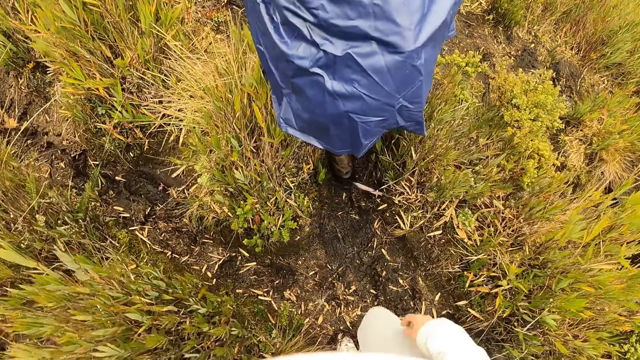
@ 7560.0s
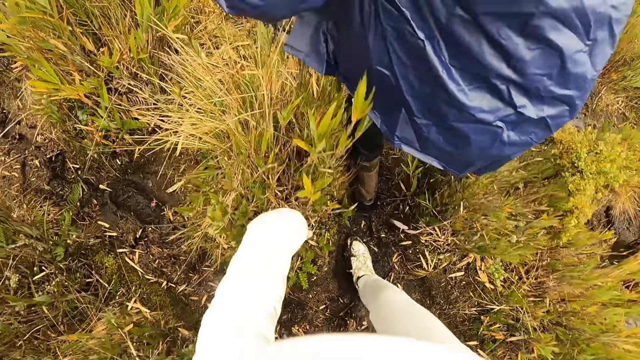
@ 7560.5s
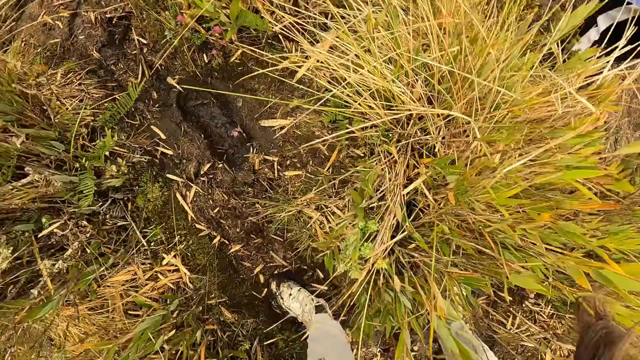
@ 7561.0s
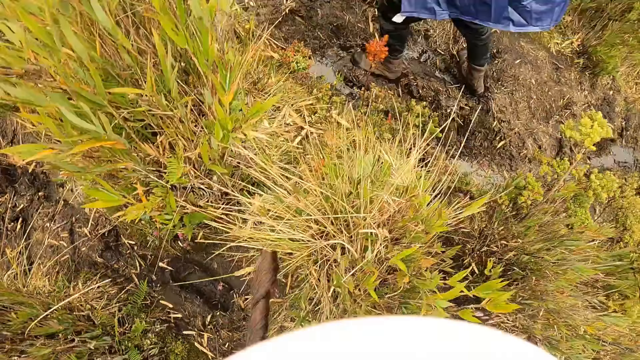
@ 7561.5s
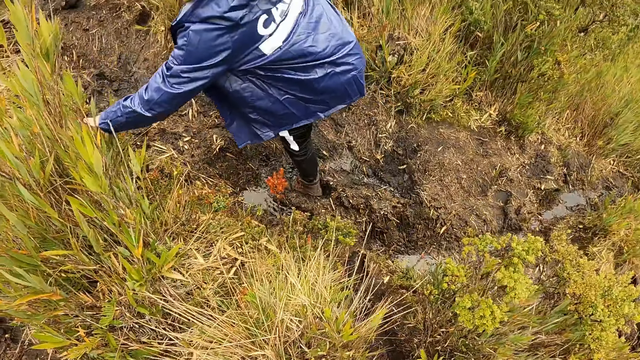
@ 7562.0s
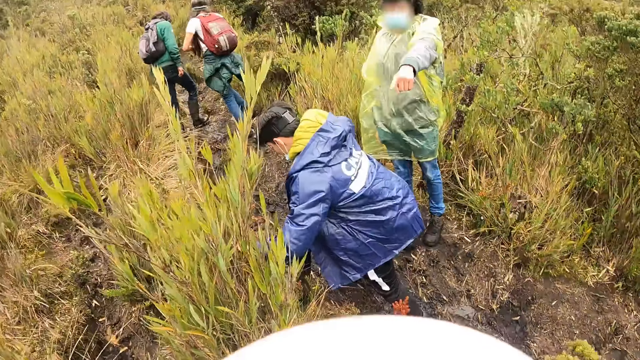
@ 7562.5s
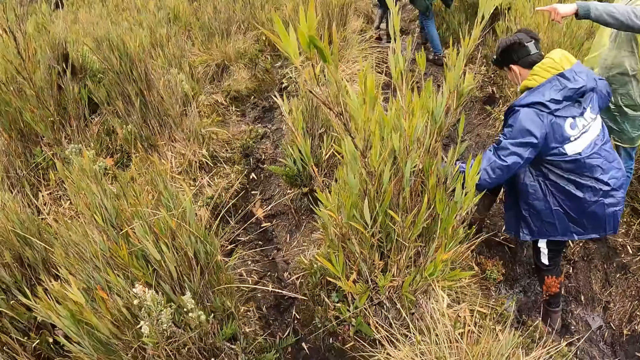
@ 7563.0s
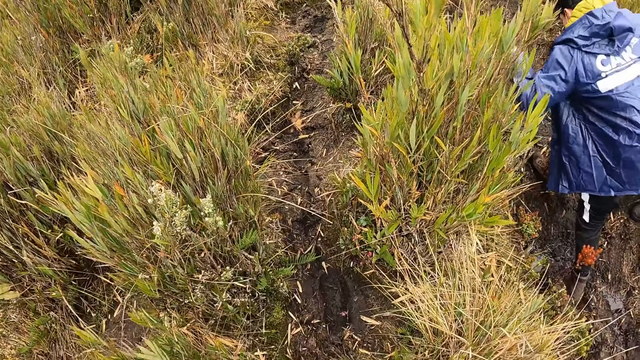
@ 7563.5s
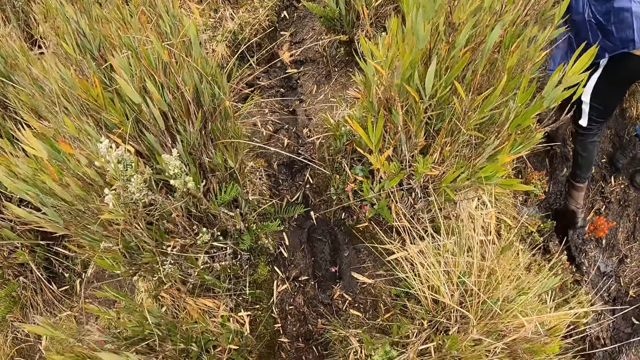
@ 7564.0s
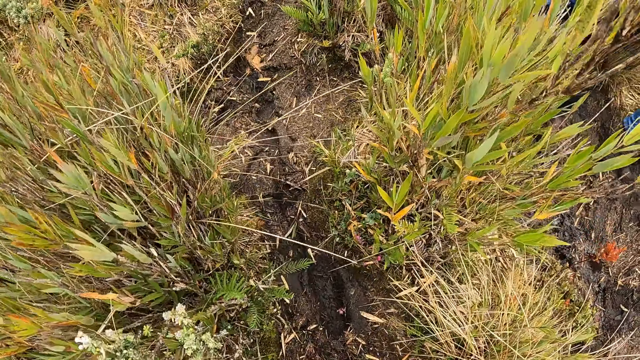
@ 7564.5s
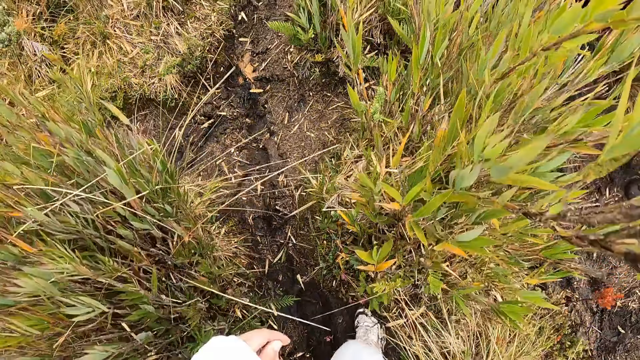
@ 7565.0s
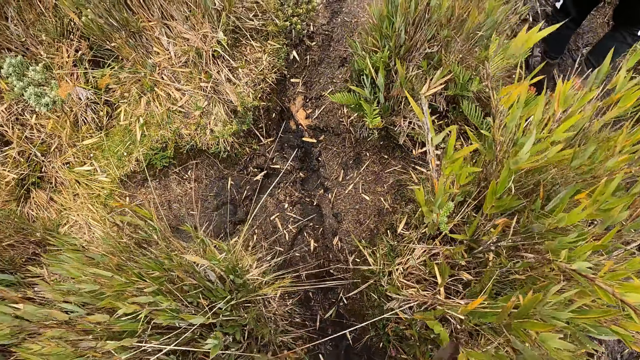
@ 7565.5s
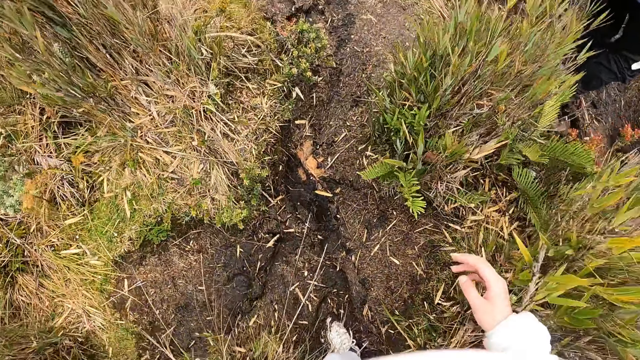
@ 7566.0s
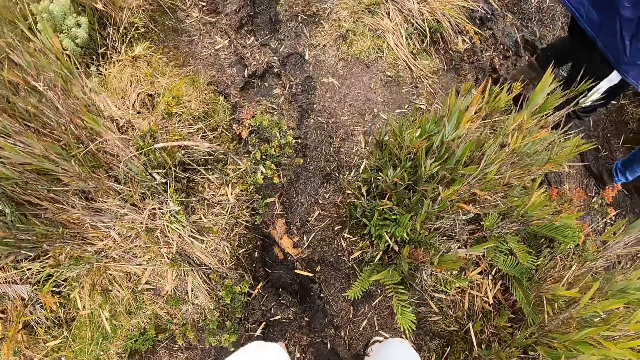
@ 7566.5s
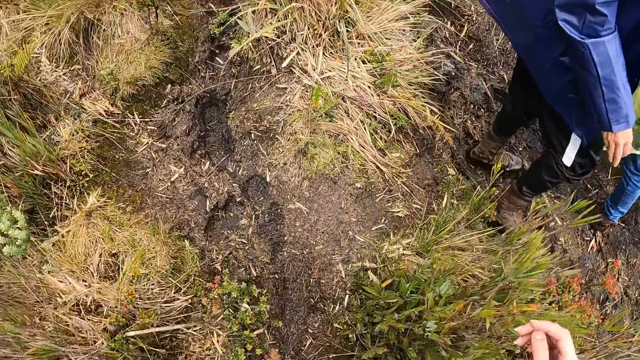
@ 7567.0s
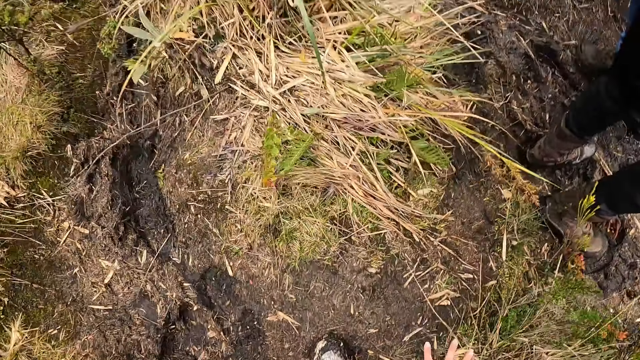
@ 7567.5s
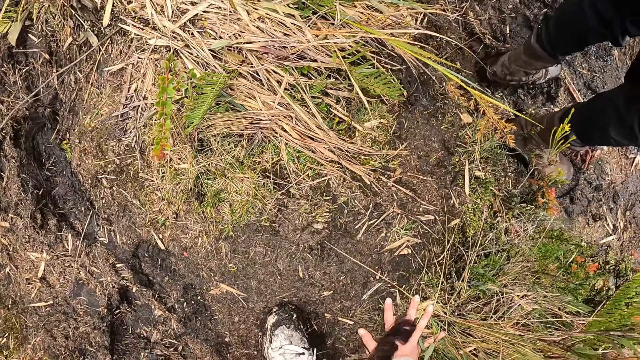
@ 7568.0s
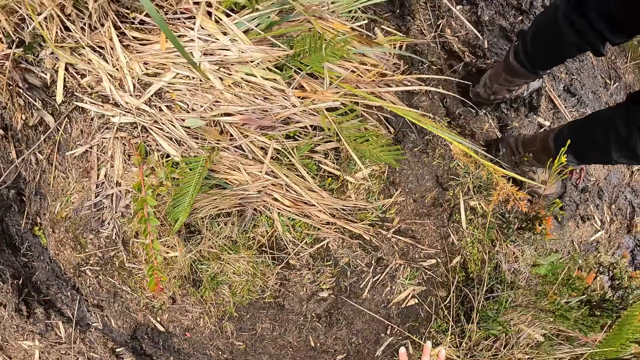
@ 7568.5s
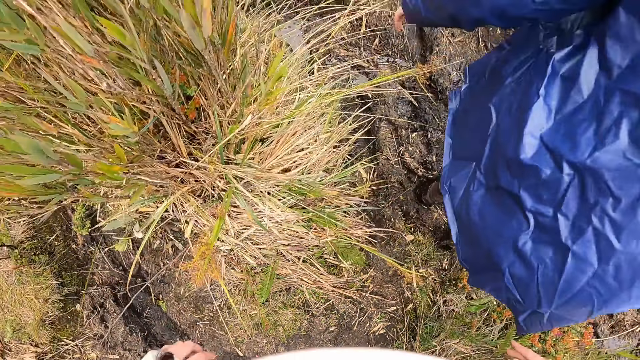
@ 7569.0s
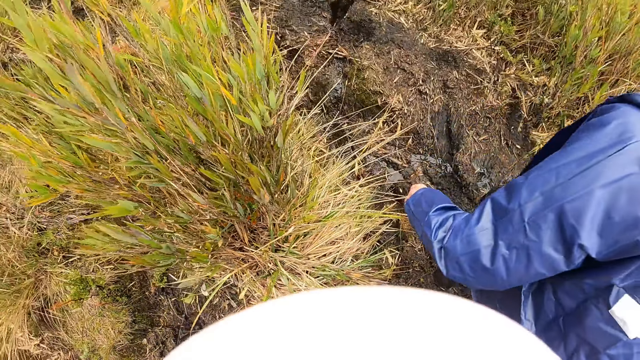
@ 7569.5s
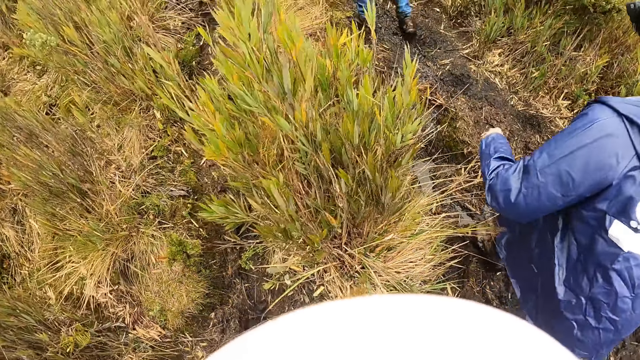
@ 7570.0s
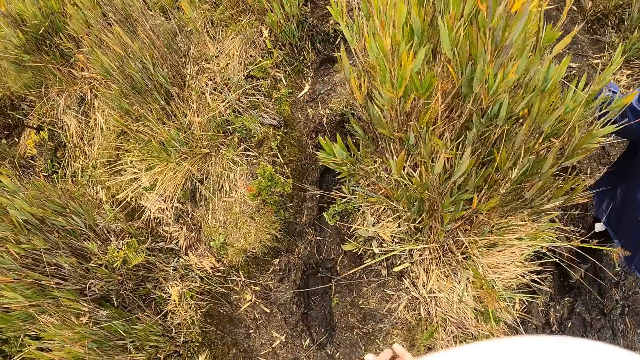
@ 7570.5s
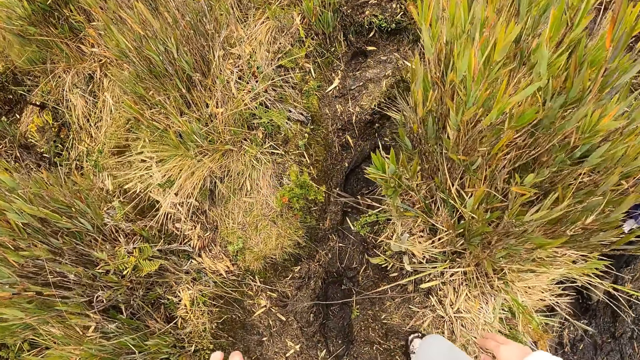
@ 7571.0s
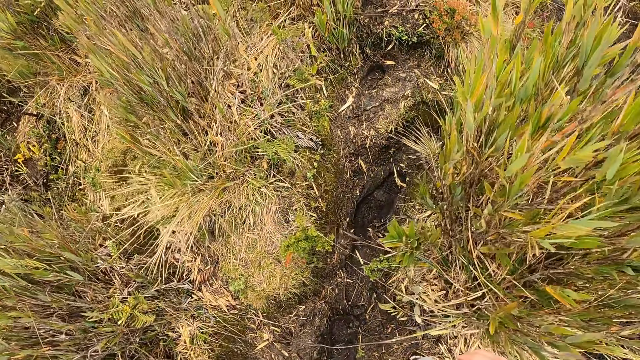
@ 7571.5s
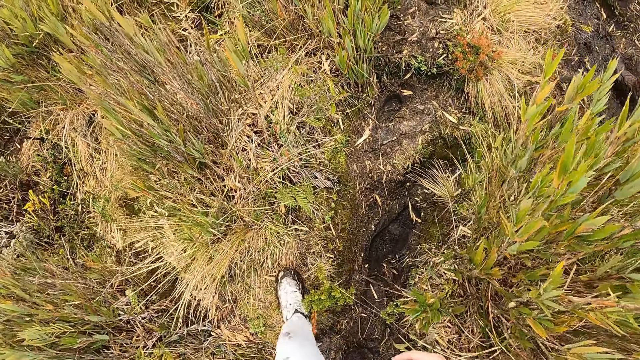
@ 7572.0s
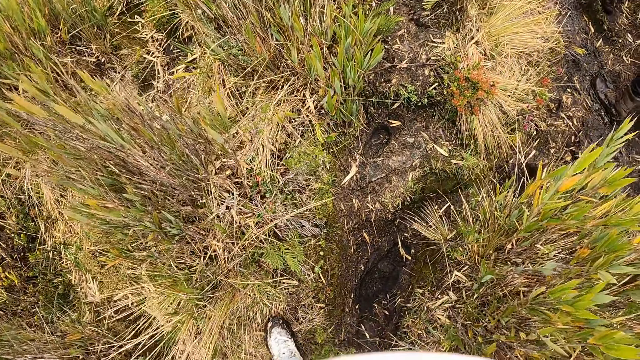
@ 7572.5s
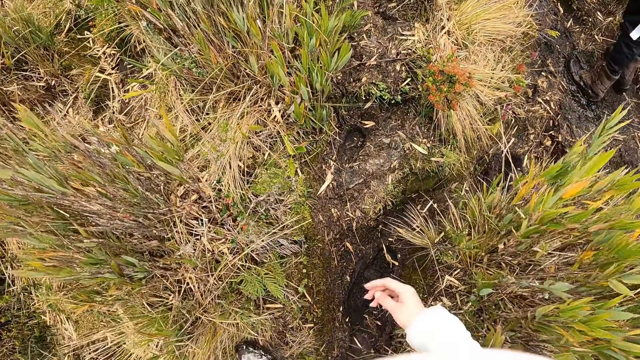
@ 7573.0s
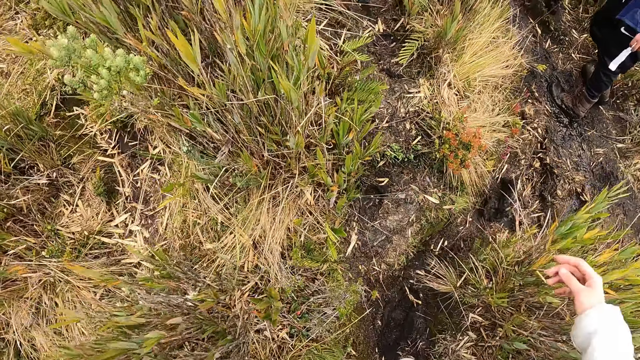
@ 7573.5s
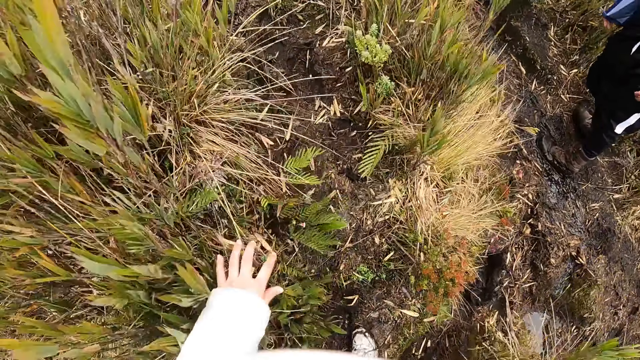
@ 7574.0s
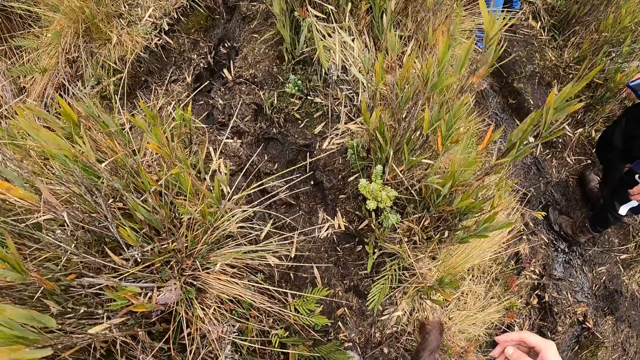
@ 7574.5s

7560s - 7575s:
A woman walks on the mountain. A man walks on the mountain. Another man points his left thumb towards a third man. The third man walks on the mountain. The camera wearer walks on the mountain. The second man walks on the mountain. The camera wearer rubs her palms together.

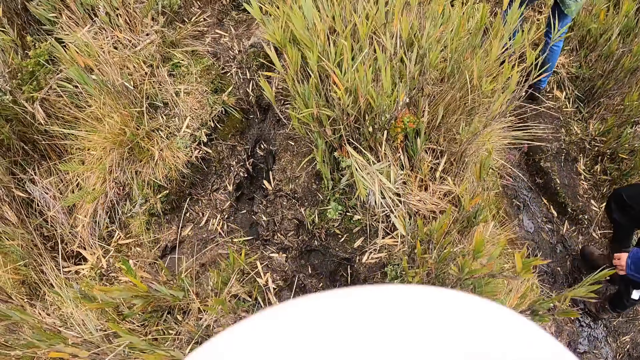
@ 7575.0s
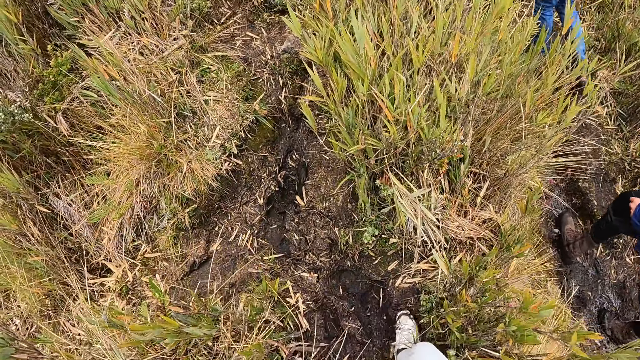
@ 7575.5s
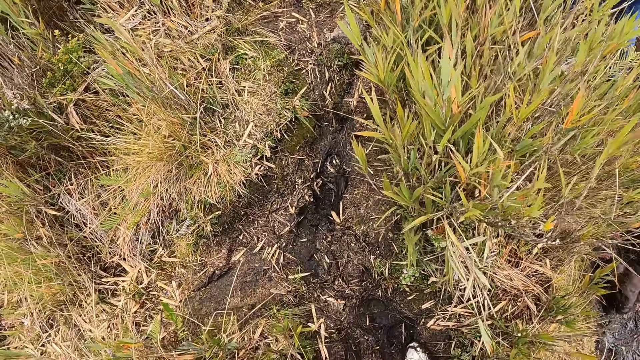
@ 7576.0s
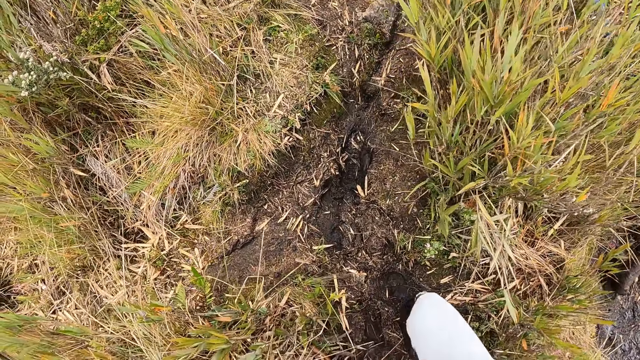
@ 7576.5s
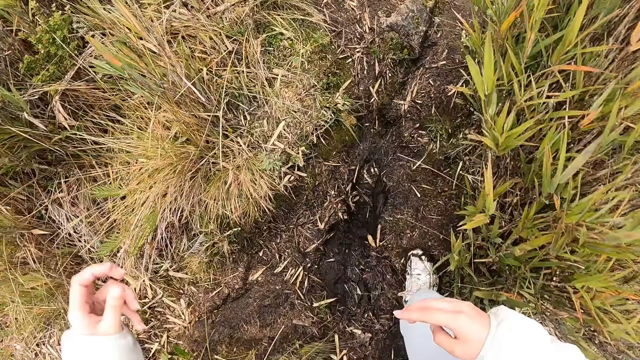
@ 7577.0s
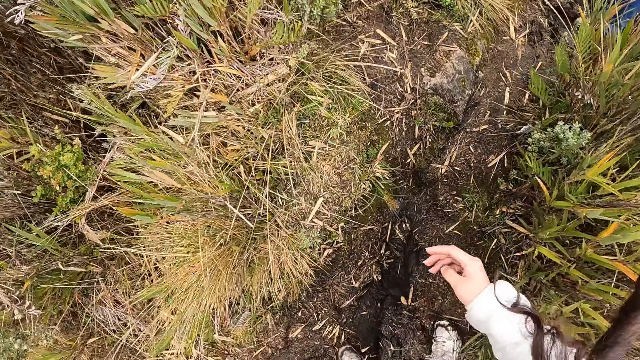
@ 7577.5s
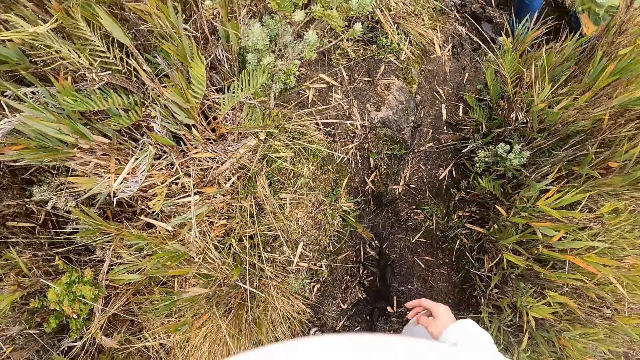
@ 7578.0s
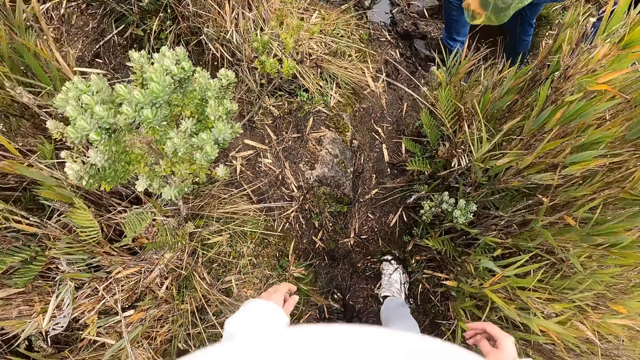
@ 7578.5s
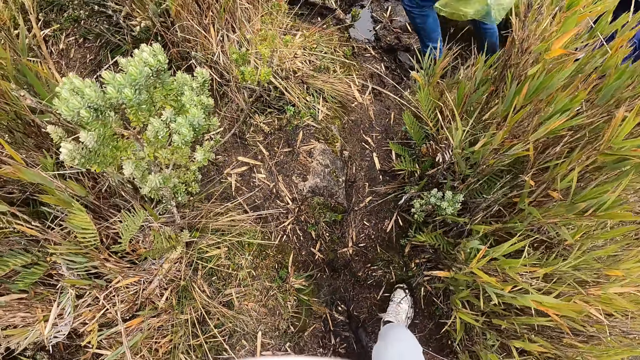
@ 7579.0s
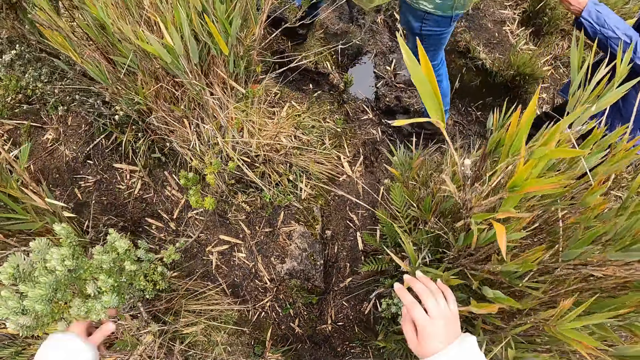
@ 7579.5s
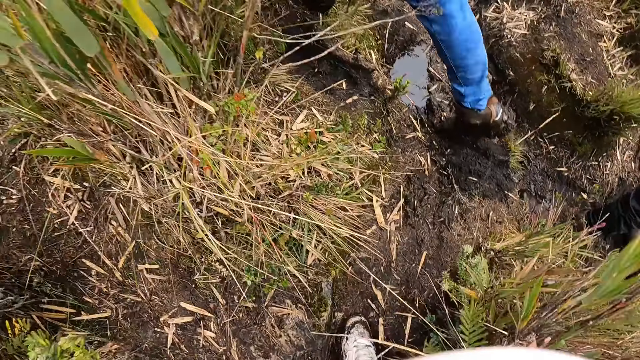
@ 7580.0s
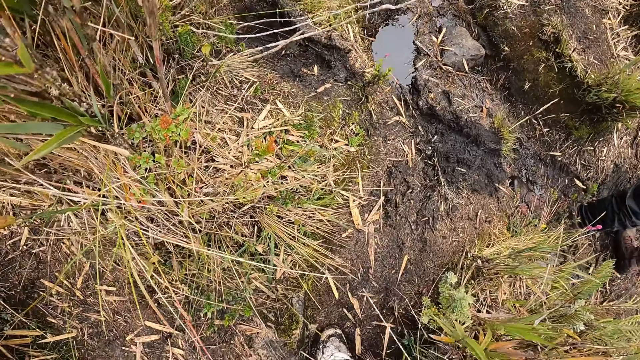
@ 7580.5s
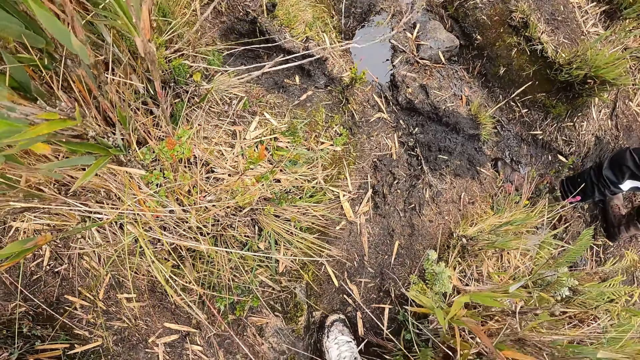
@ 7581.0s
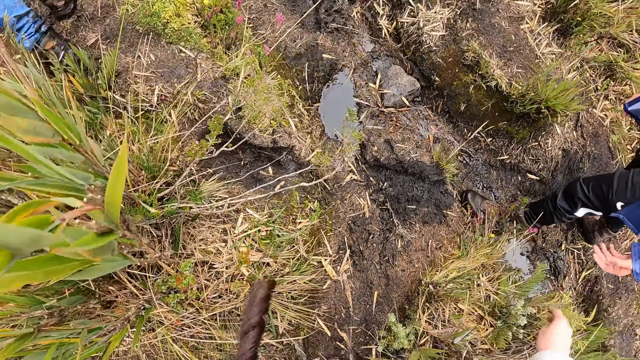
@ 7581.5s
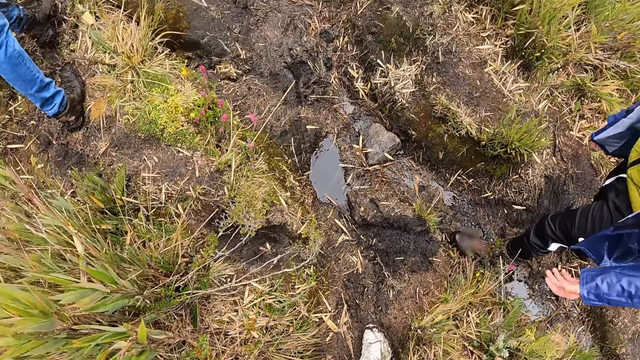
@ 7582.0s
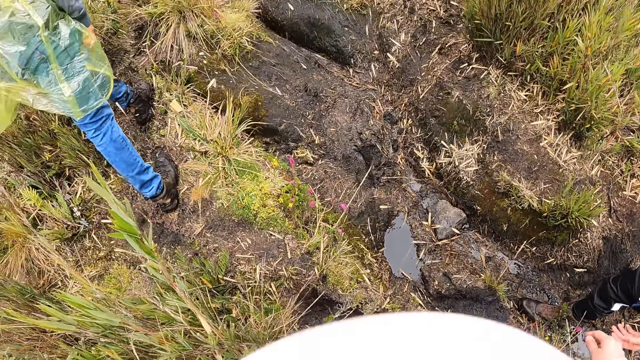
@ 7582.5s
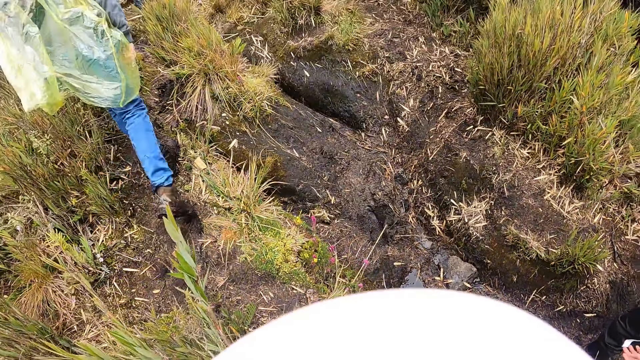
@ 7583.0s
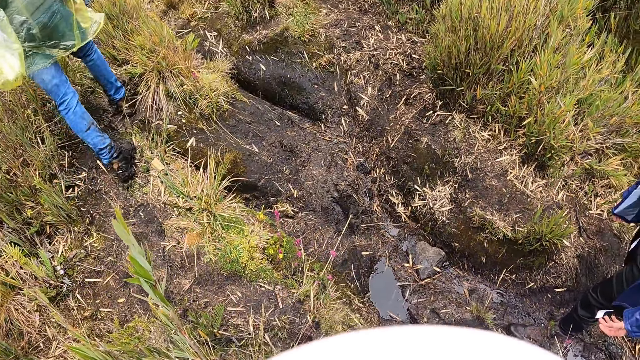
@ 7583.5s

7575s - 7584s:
A man interacts with the camera wearer.
